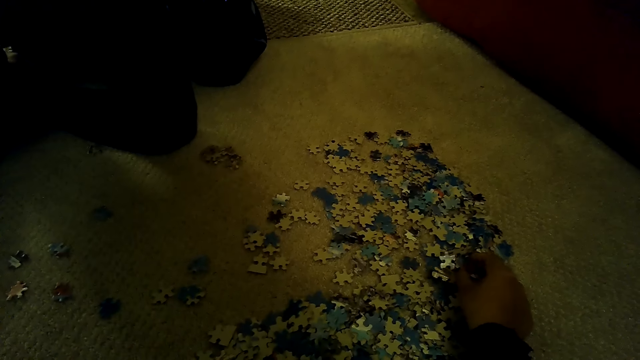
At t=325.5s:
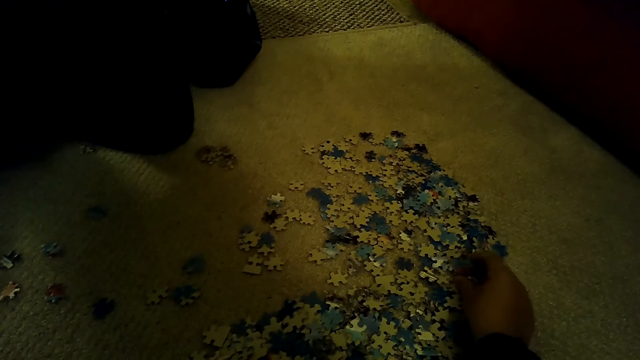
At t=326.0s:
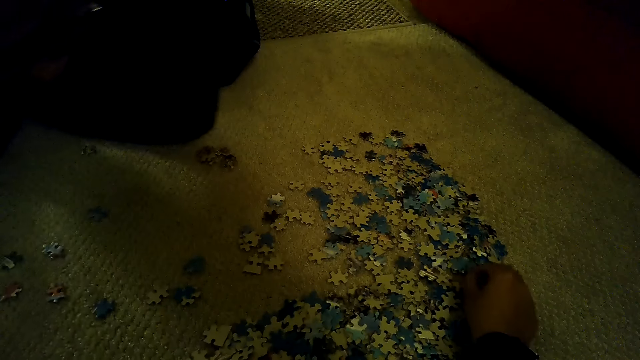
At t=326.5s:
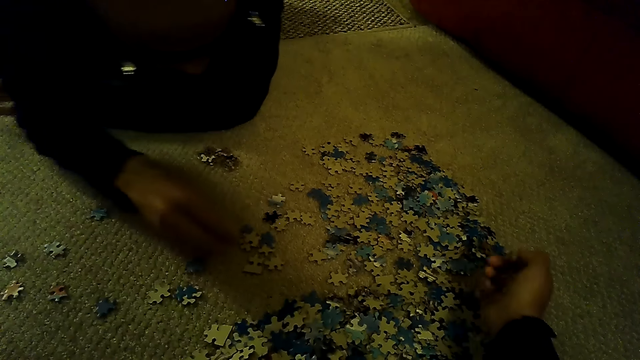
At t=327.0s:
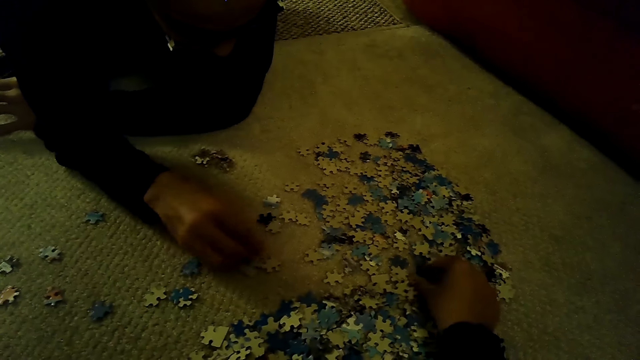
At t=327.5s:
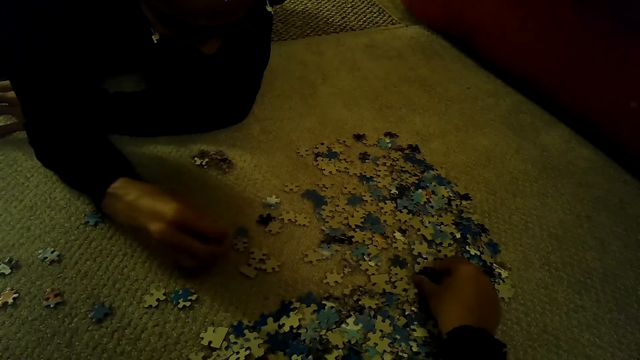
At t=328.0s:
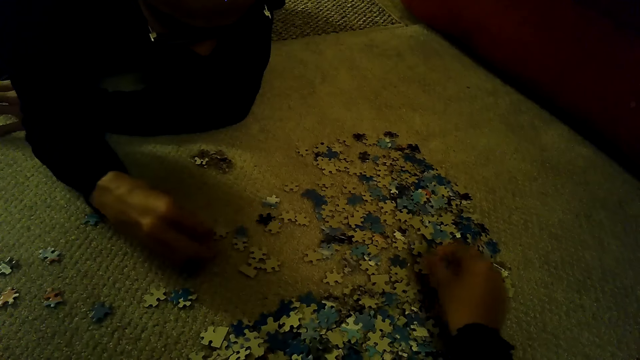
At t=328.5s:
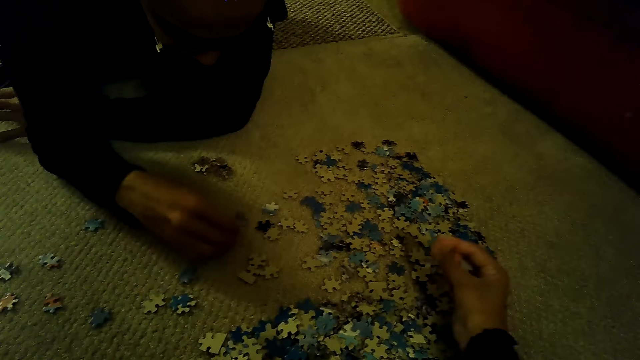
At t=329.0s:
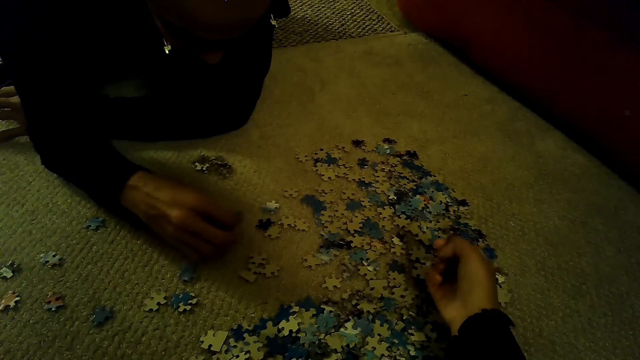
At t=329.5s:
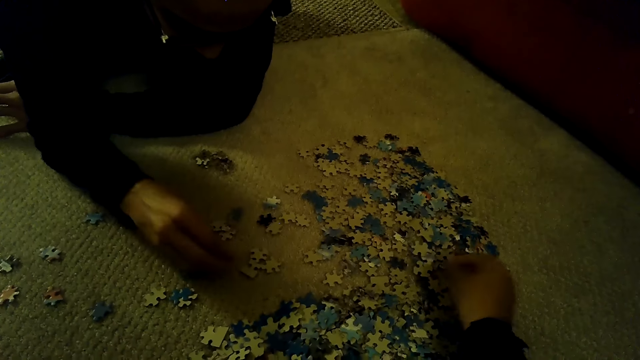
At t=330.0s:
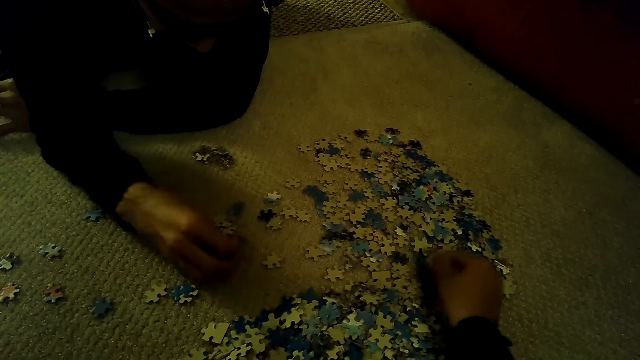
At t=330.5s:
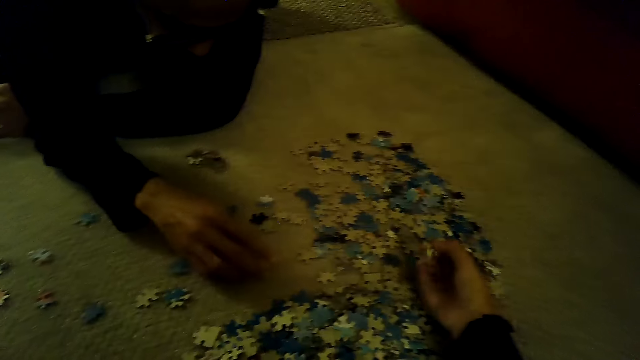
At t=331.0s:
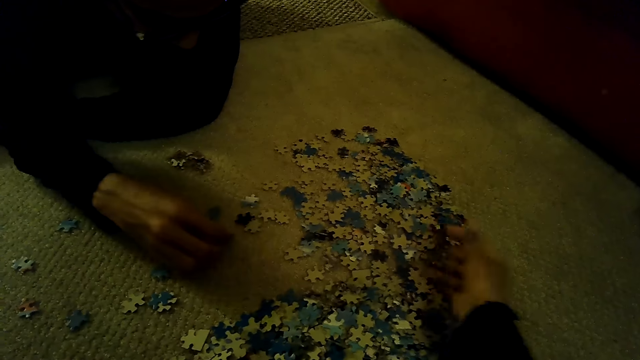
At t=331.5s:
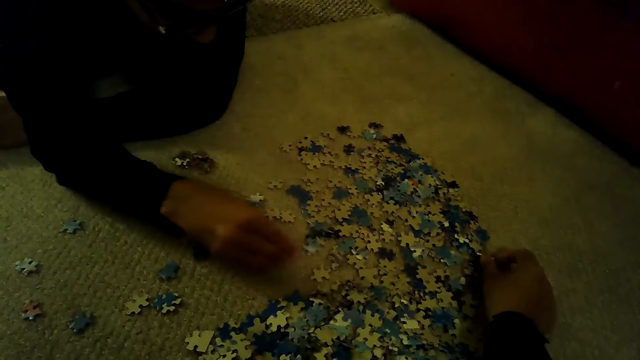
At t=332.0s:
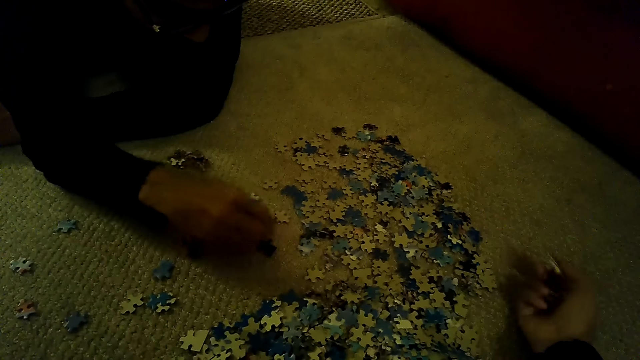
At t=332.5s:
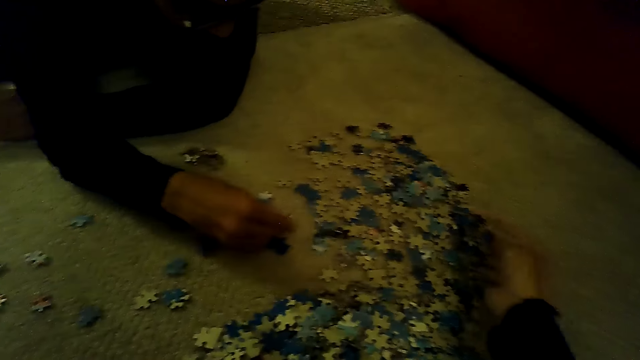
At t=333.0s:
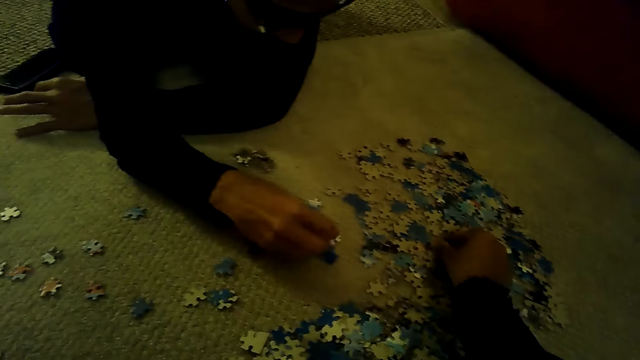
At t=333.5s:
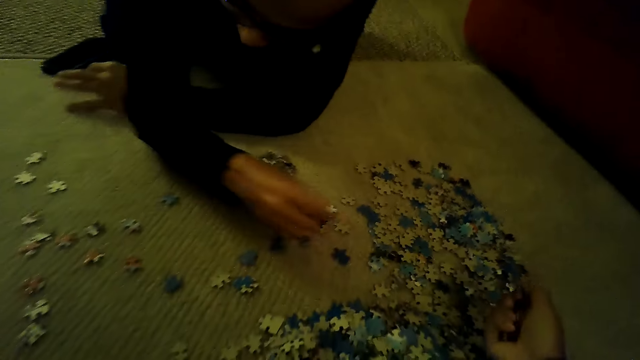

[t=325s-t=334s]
A man moves jigsaw puzzle pieces.

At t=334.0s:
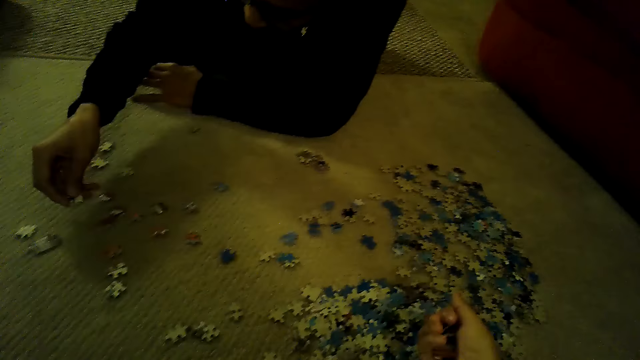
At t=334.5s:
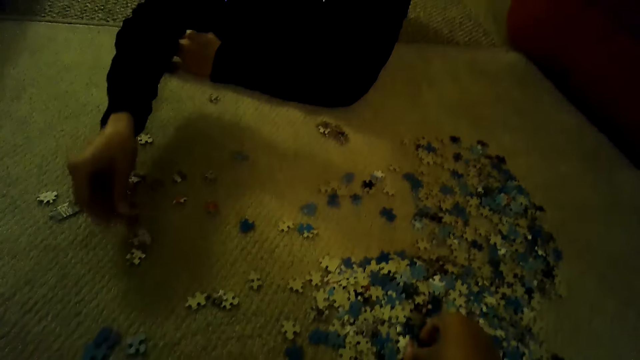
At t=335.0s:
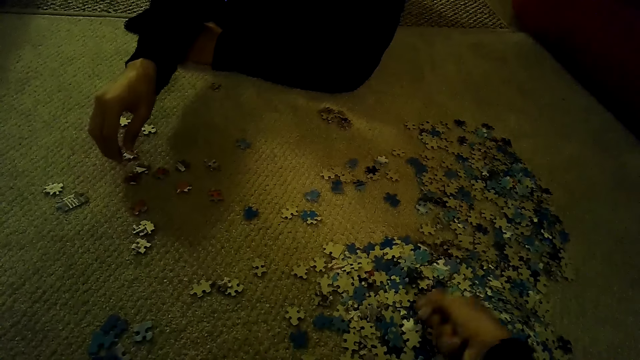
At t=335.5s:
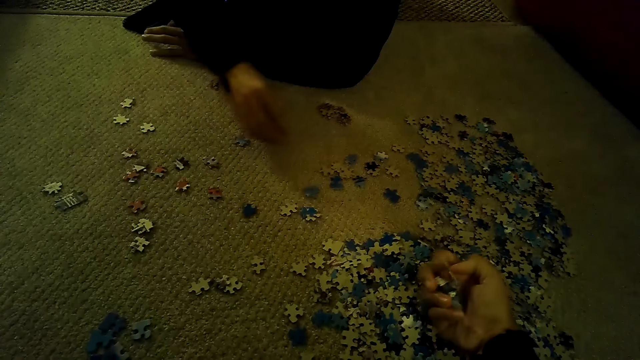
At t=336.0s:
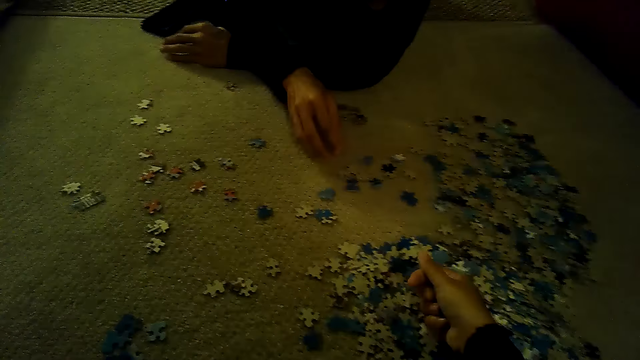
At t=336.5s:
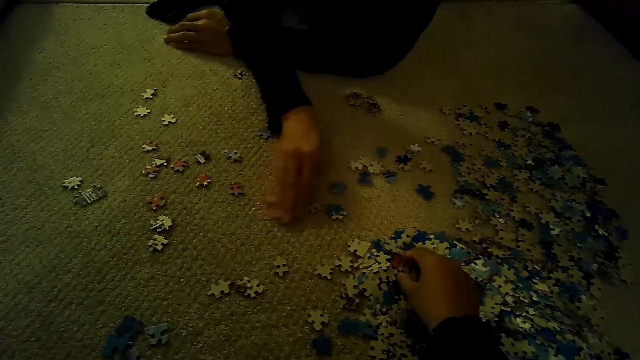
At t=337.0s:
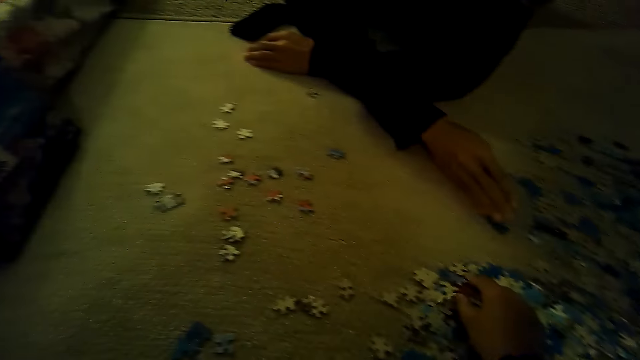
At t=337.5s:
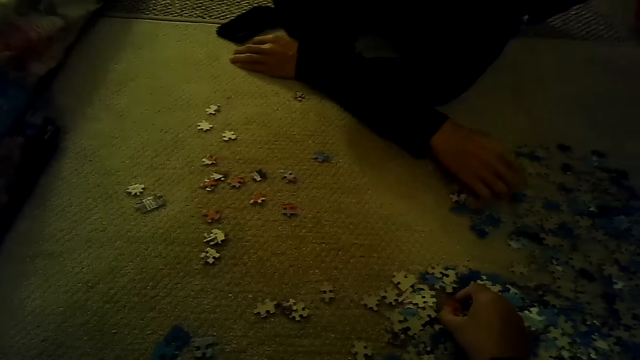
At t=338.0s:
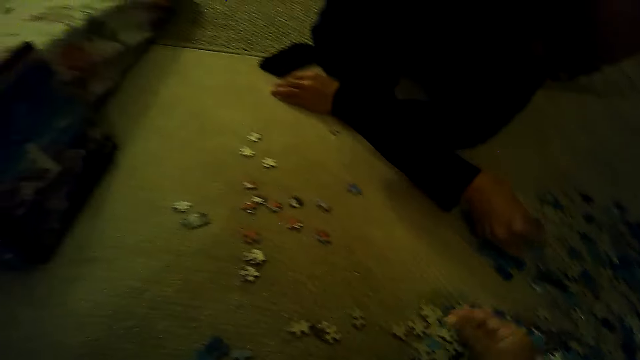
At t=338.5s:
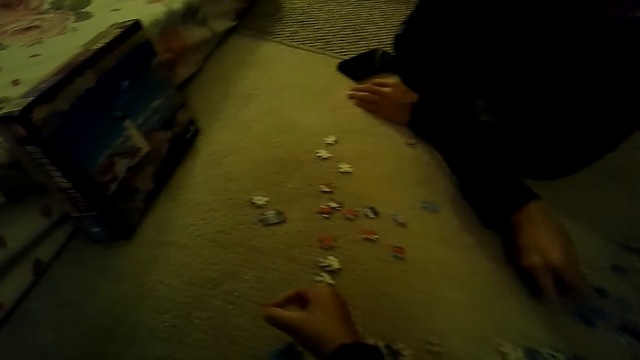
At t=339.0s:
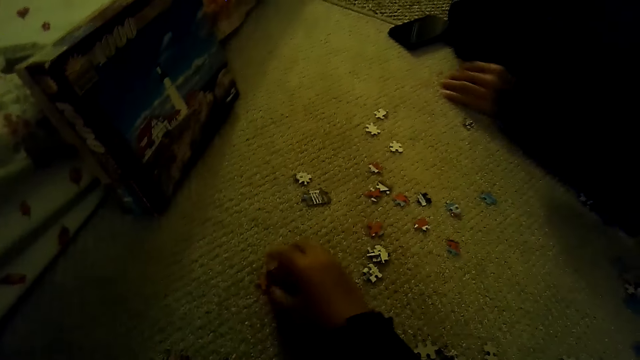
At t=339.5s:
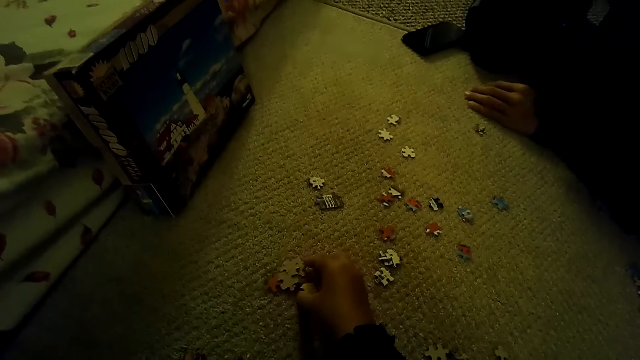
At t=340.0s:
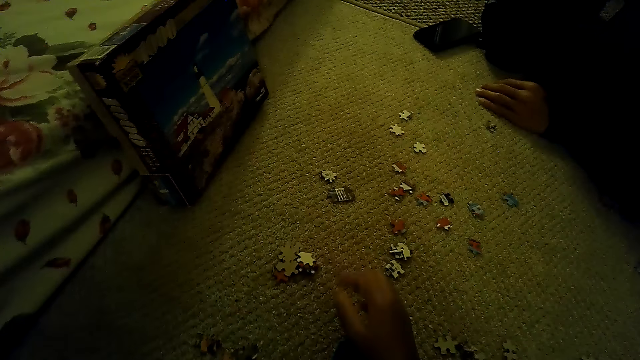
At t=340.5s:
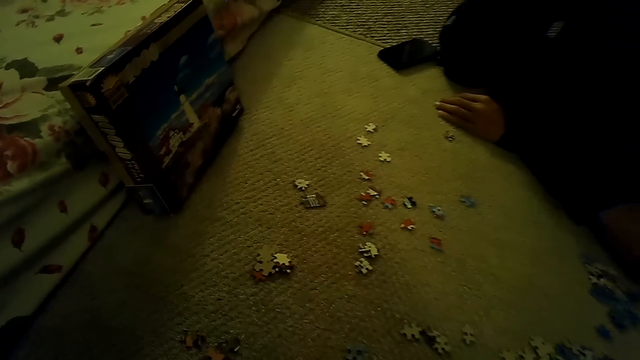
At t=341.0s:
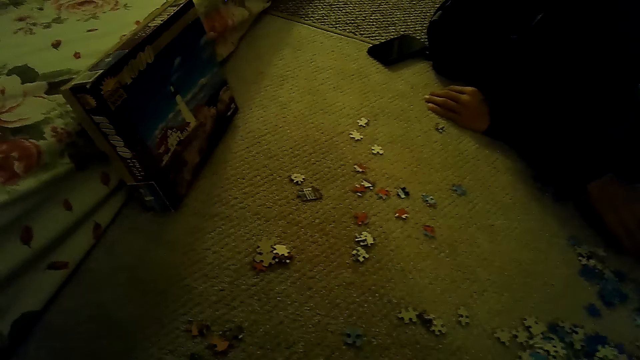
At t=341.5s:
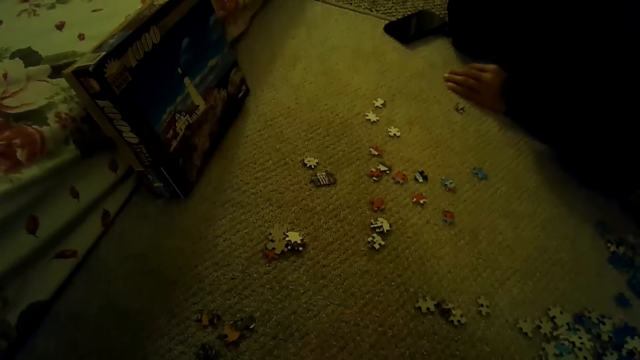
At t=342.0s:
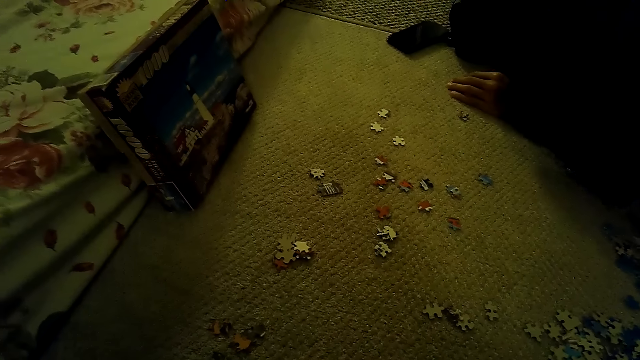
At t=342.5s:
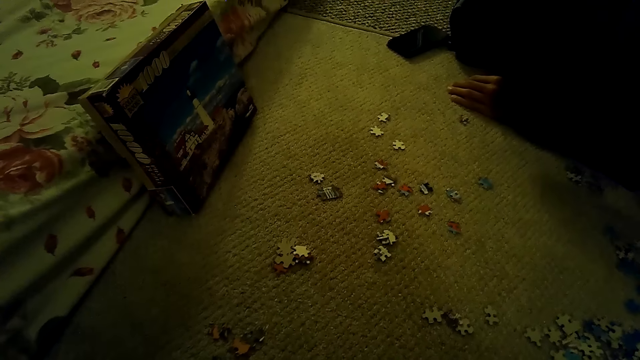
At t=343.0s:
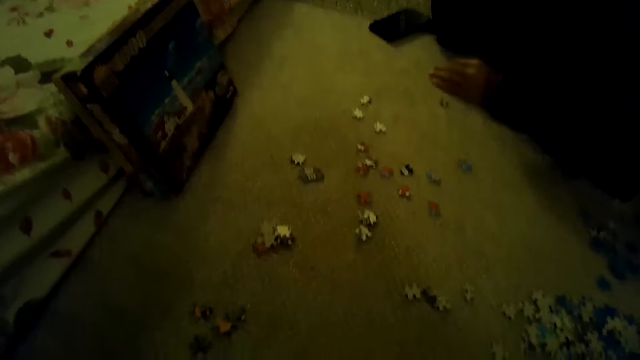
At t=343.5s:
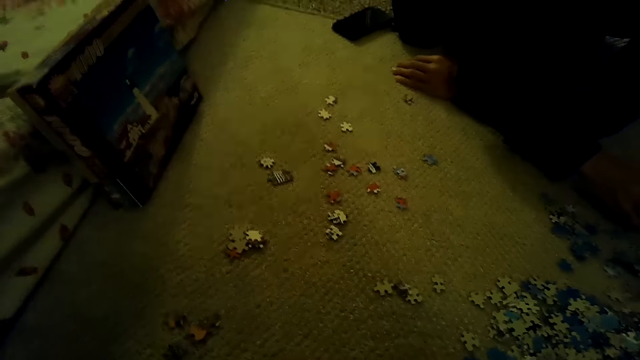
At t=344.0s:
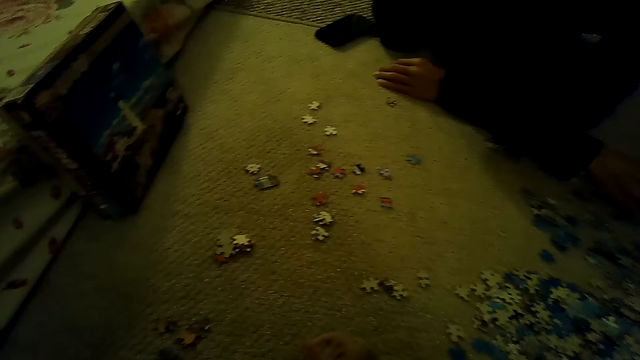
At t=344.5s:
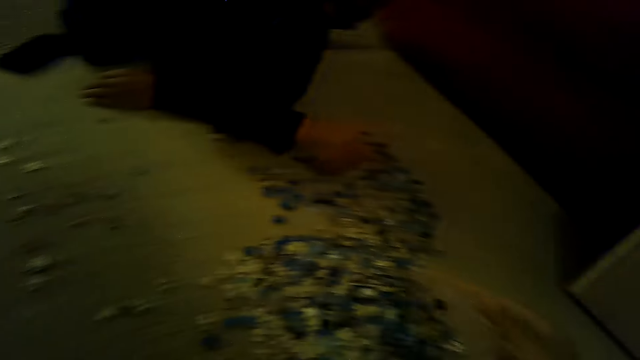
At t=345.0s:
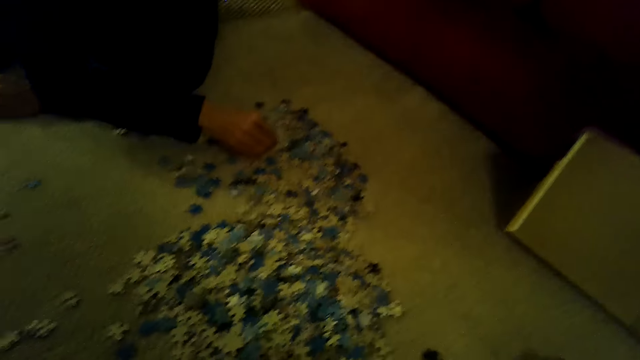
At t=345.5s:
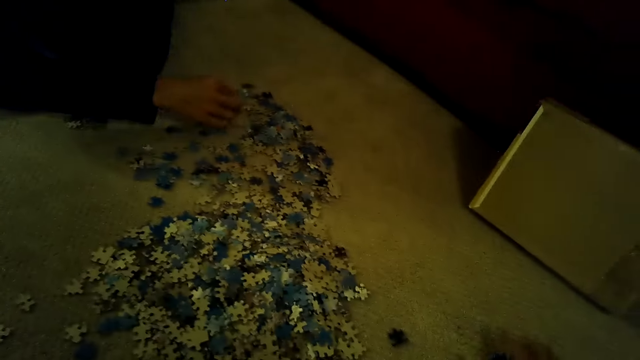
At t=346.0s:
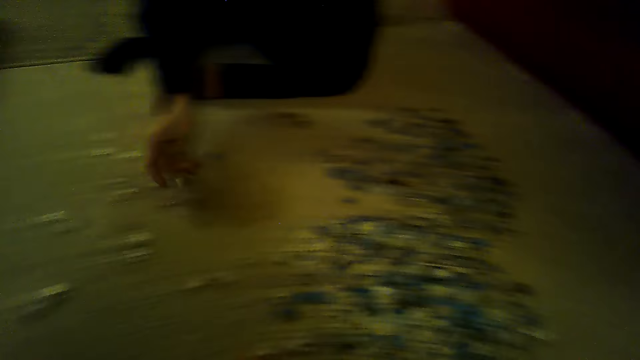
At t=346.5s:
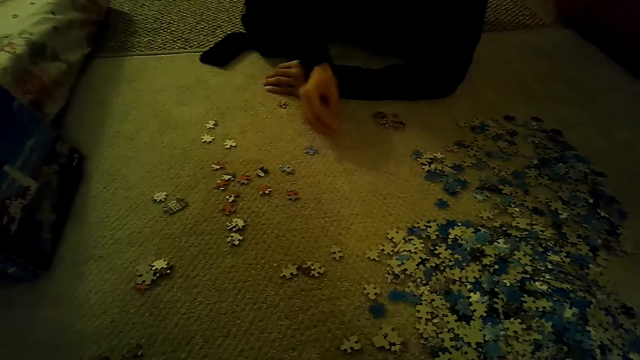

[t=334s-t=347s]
A man plays the jigsaw puzzle. The camera wearer picks up jigsaw puzzle pieces. They stare at the box. They drop the pieces of the jigsaw puzzle on the floor. They stare at the box.
